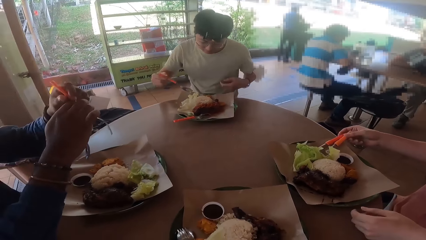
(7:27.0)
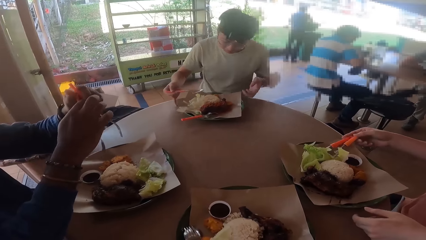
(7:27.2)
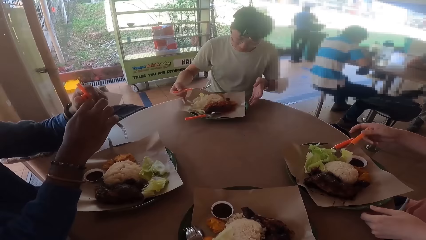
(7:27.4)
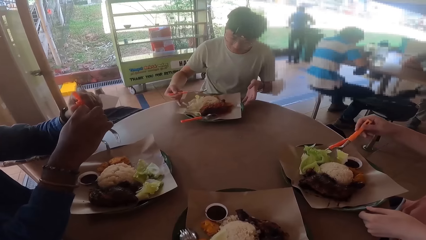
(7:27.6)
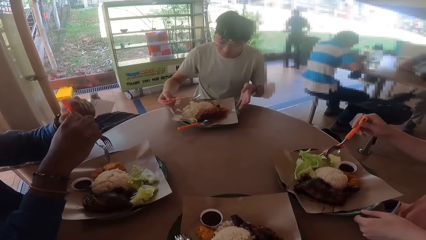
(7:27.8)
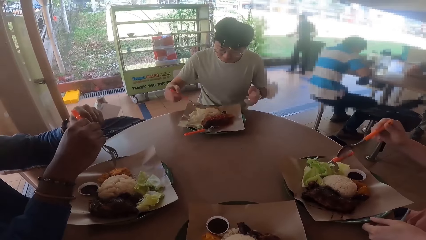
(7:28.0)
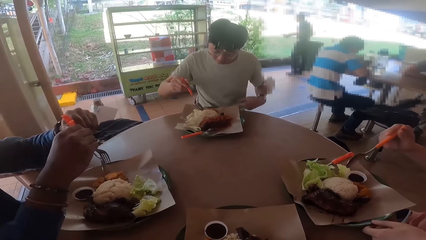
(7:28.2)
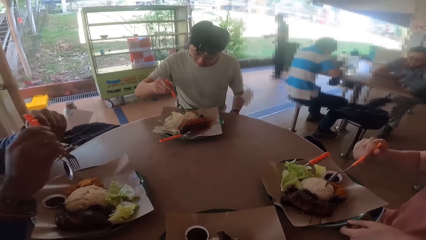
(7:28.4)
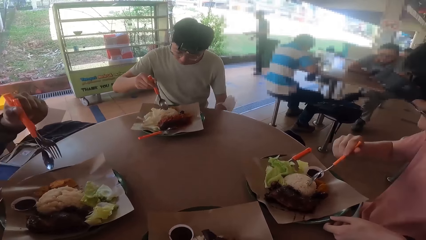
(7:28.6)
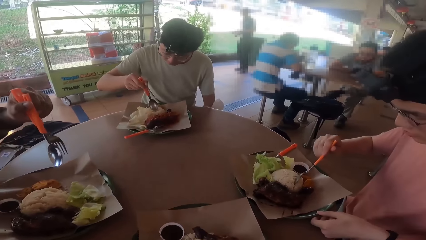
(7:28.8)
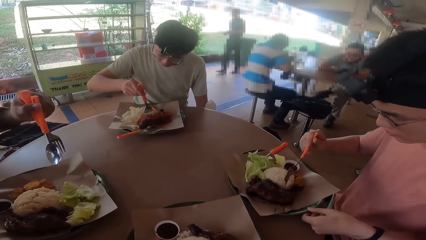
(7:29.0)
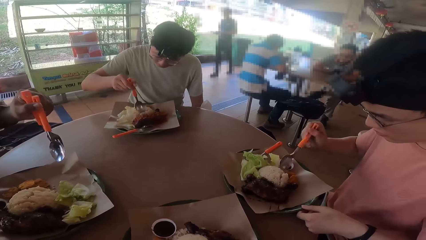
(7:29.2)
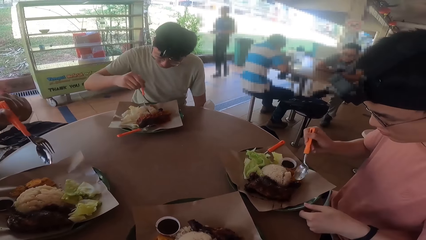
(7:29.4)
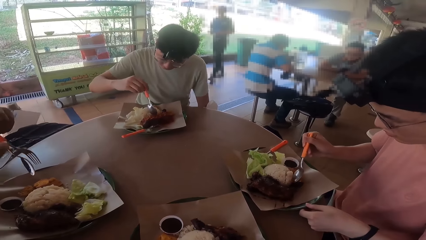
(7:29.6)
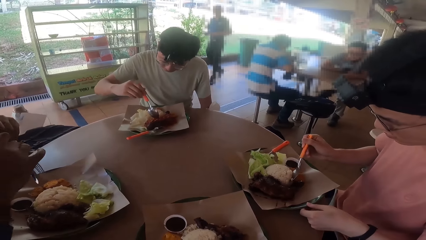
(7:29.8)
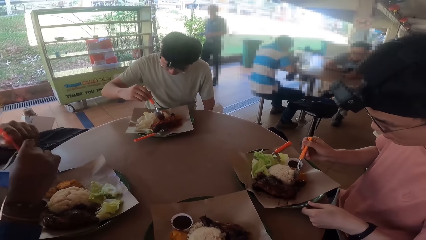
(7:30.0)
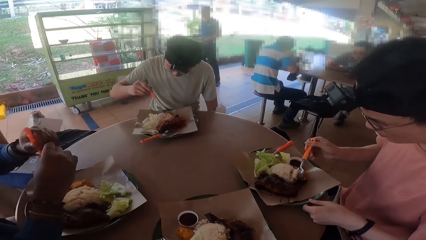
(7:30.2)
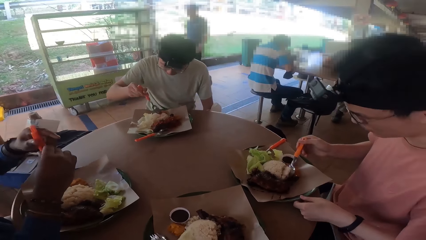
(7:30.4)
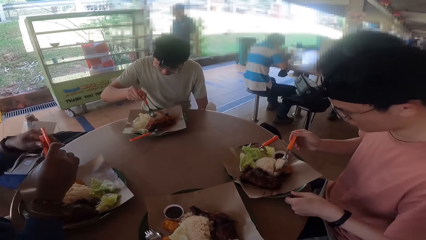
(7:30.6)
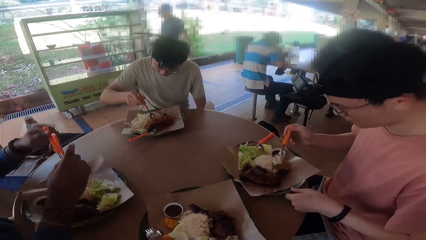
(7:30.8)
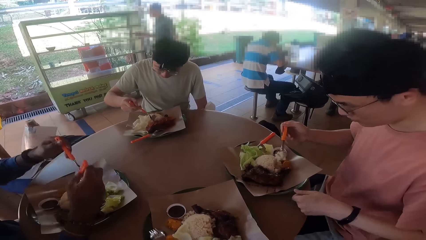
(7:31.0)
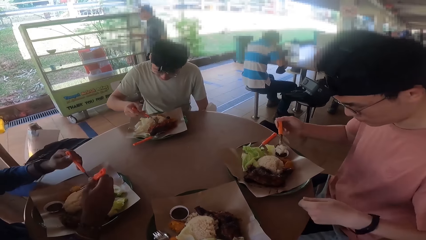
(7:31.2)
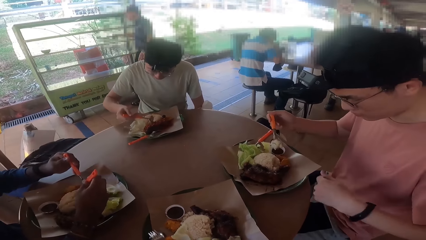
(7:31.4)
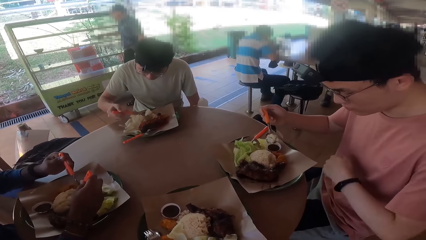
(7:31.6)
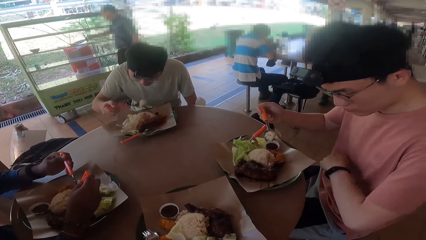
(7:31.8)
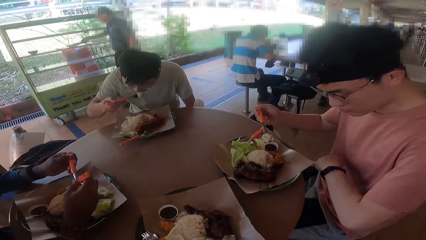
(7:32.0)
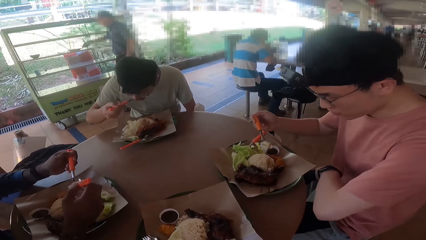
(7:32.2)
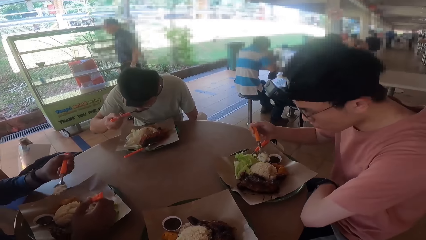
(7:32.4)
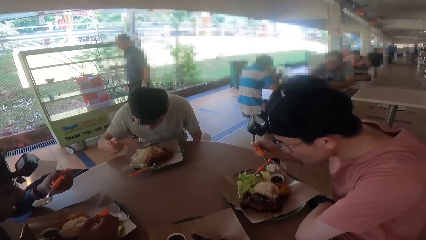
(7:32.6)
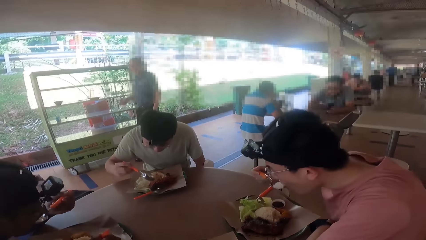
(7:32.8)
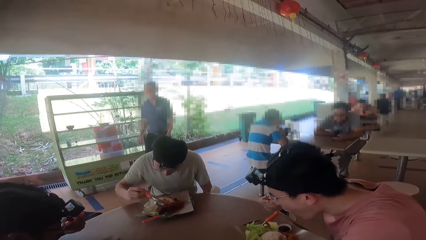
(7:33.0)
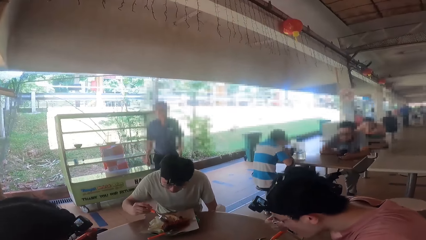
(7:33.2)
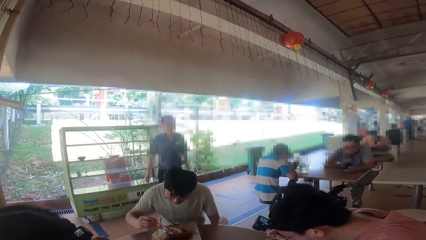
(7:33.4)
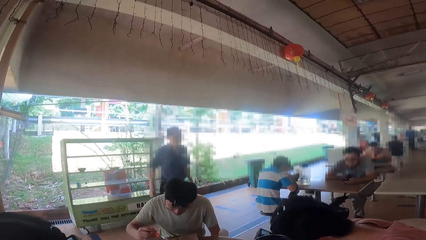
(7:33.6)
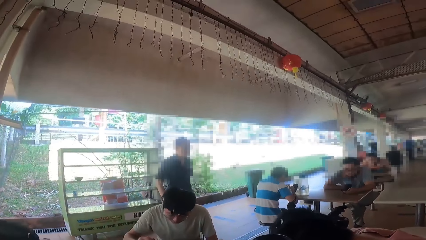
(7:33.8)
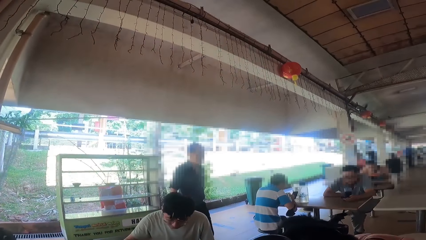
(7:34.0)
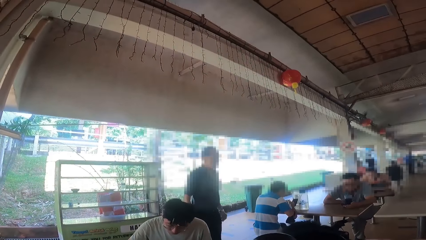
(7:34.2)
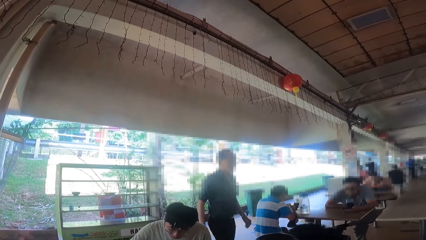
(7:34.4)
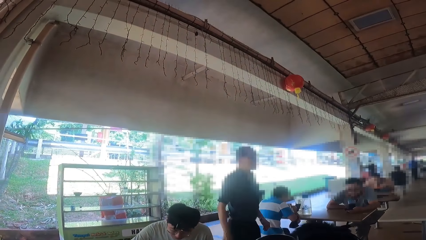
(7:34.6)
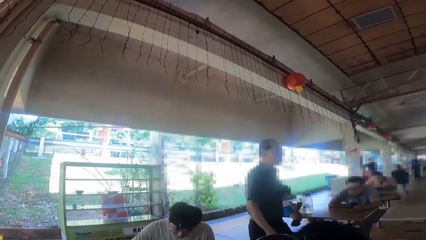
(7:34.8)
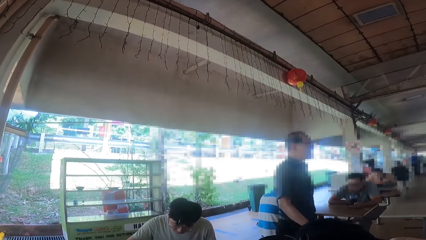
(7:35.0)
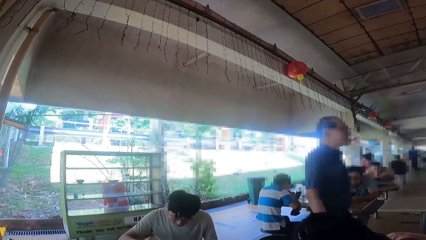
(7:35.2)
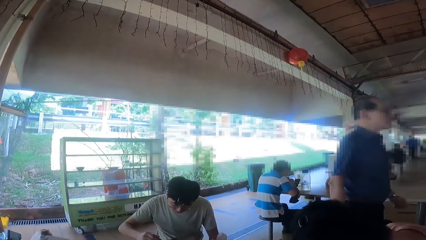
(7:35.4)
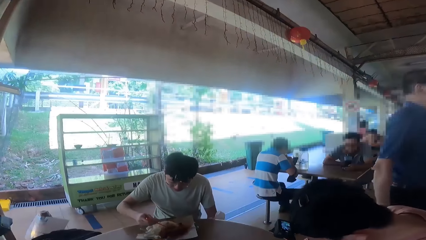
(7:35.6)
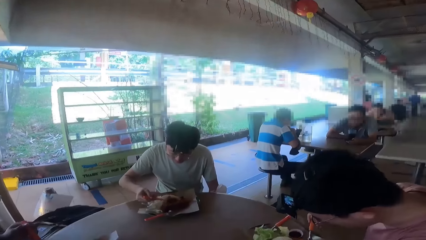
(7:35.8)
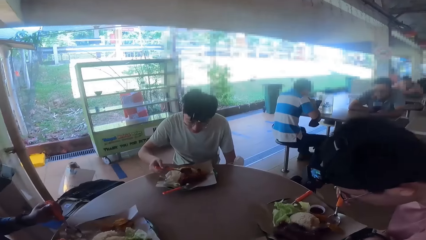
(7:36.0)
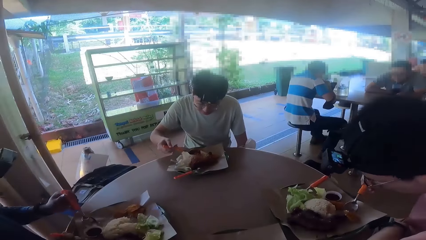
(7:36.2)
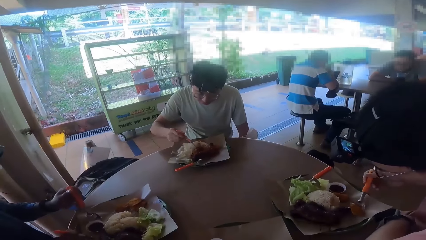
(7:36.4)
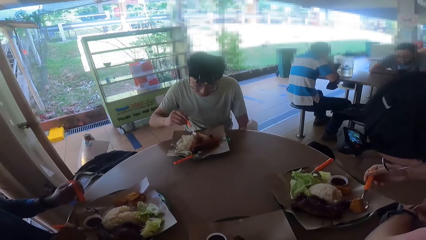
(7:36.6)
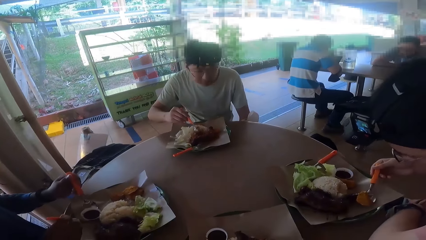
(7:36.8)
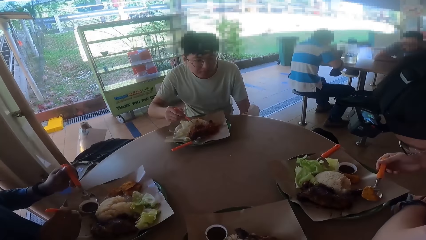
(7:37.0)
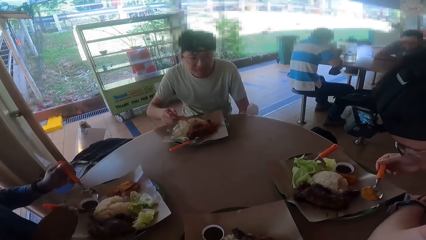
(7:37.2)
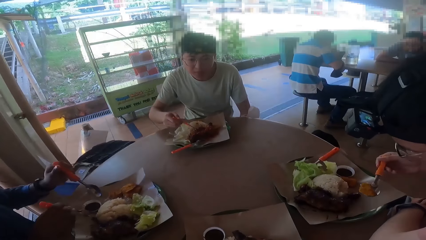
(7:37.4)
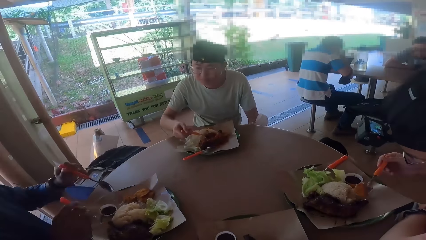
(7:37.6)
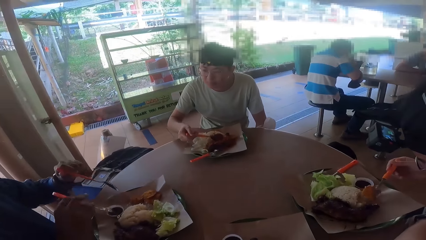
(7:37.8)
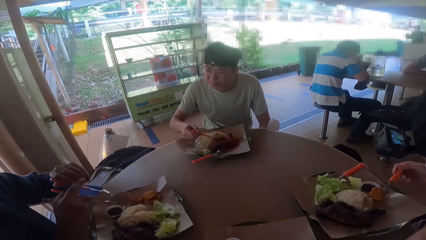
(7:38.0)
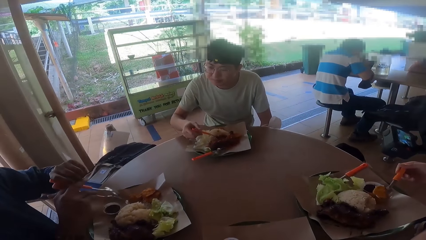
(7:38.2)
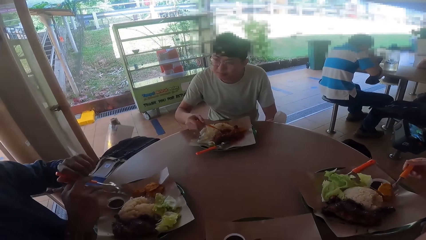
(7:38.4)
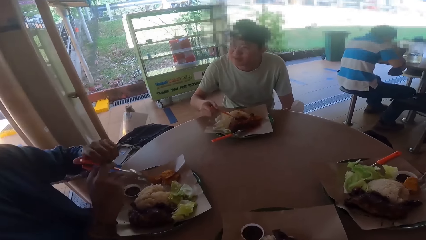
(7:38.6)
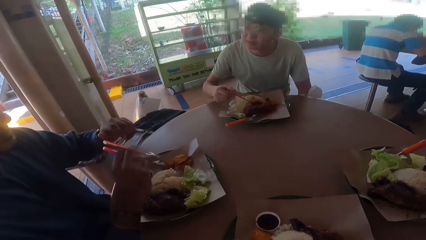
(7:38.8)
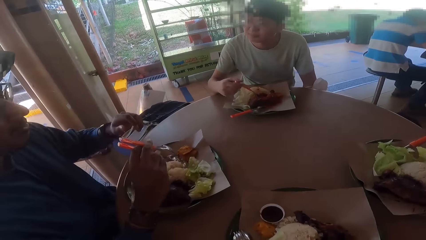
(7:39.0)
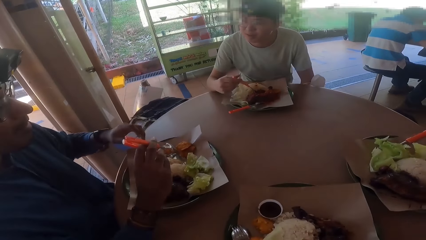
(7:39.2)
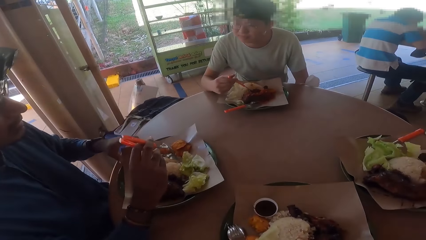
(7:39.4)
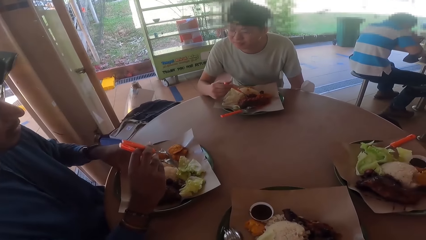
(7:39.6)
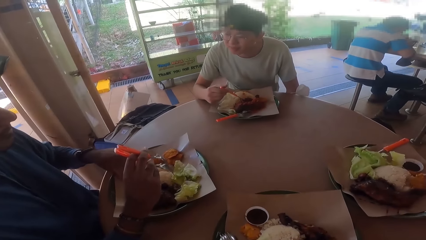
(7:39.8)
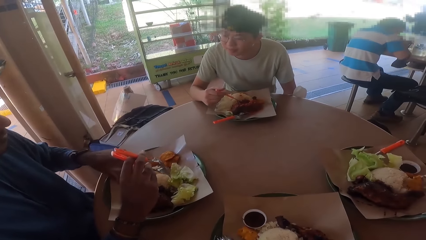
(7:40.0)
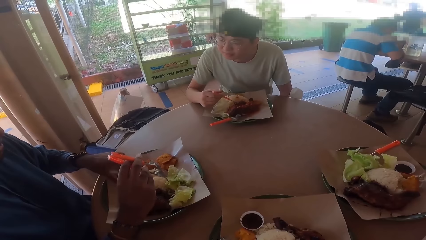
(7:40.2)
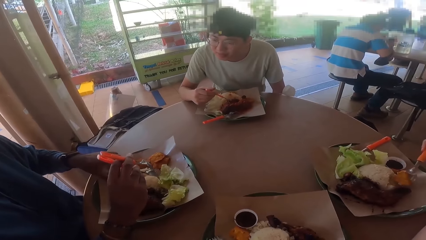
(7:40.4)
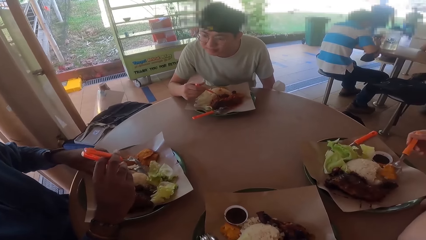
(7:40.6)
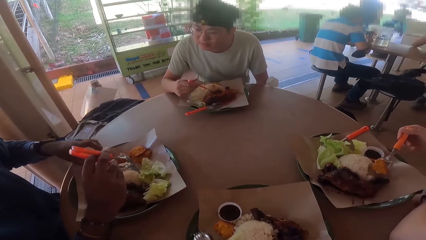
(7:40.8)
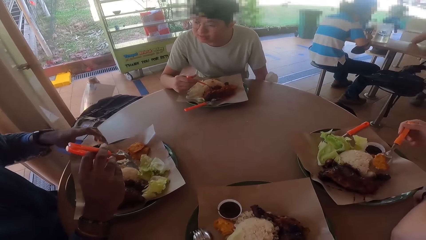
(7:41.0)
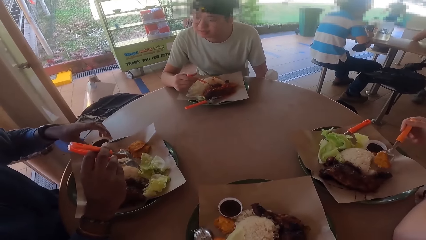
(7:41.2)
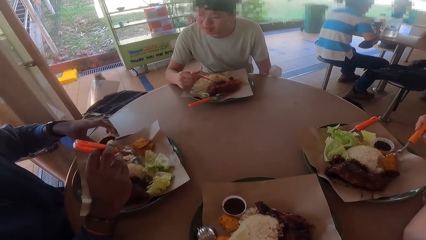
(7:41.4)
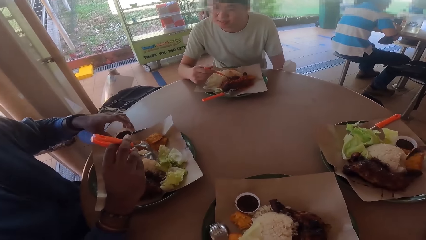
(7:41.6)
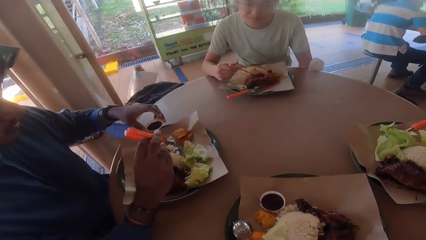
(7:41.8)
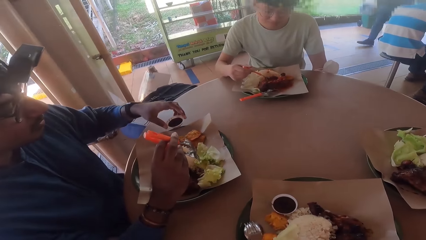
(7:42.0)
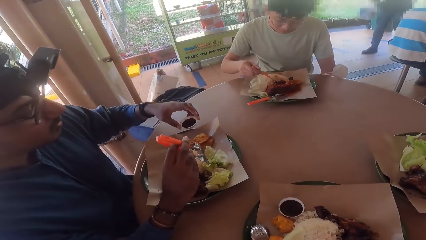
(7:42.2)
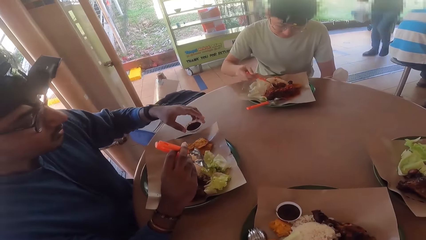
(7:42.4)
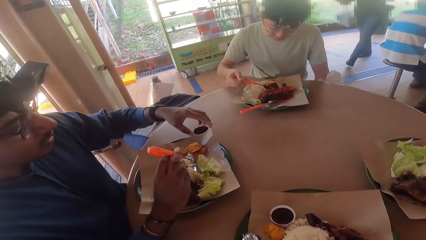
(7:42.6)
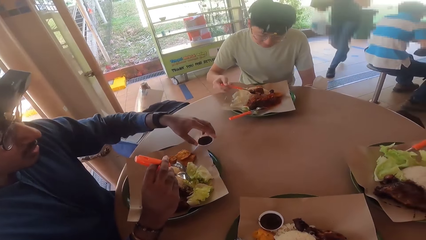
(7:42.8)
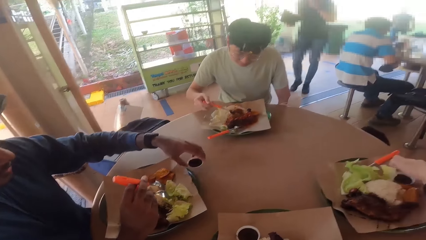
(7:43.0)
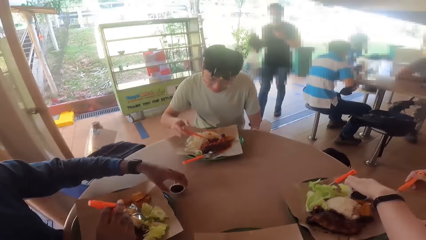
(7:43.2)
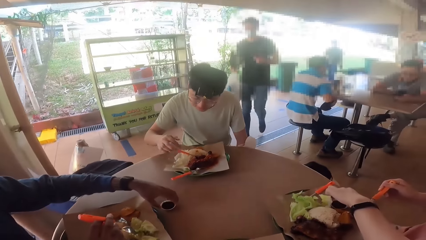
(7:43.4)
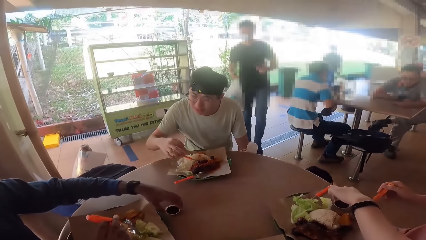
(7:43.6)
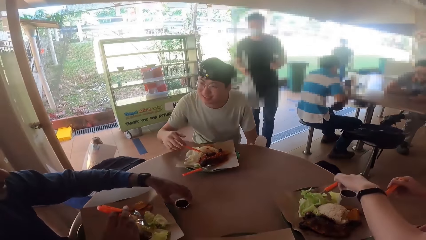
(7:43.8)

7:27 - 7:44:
A man eats his food. Another man eats food from his plate. A third man eats his food. The first man converses with the third man. The third man picks up a bowl on the table. He moves spices.
